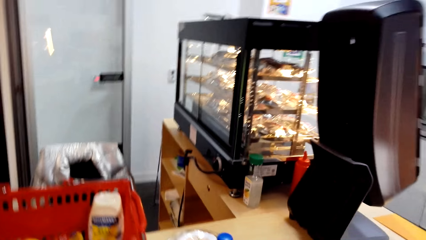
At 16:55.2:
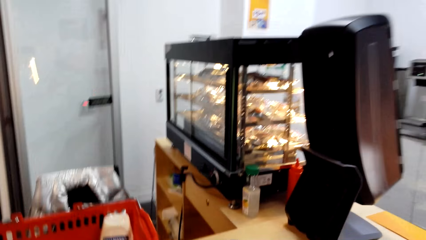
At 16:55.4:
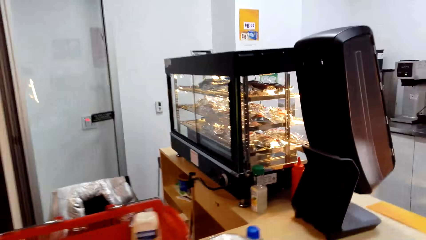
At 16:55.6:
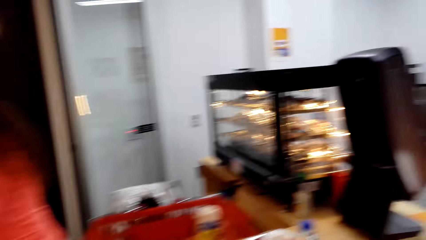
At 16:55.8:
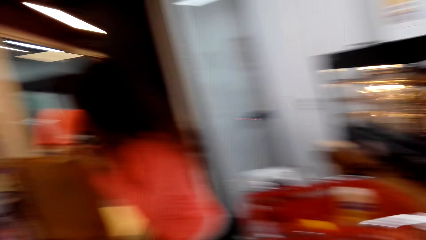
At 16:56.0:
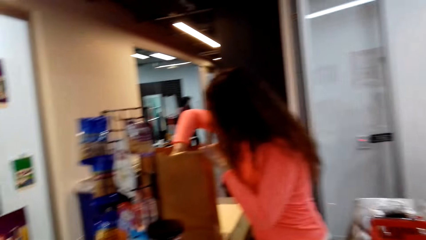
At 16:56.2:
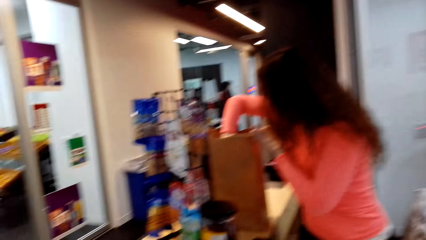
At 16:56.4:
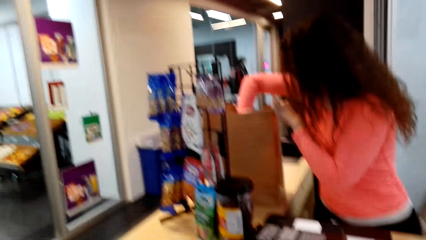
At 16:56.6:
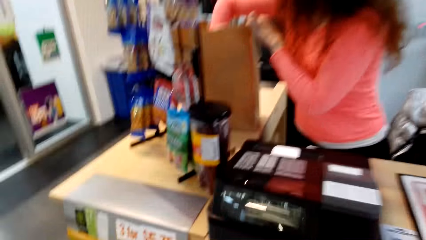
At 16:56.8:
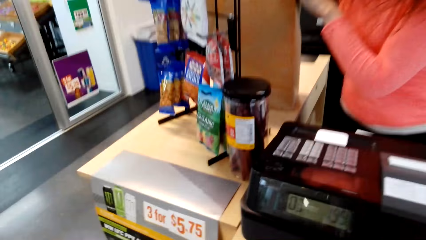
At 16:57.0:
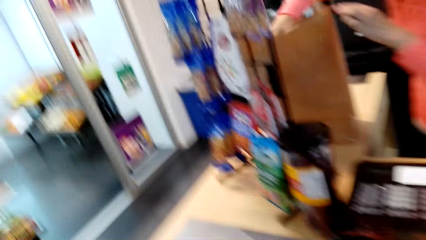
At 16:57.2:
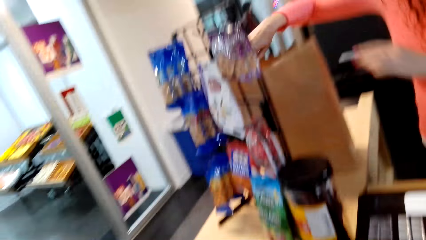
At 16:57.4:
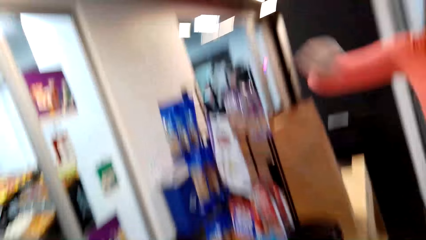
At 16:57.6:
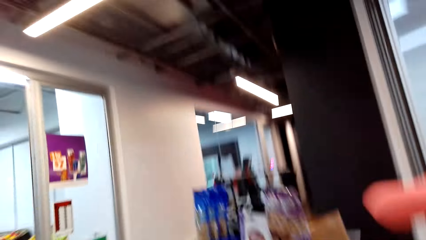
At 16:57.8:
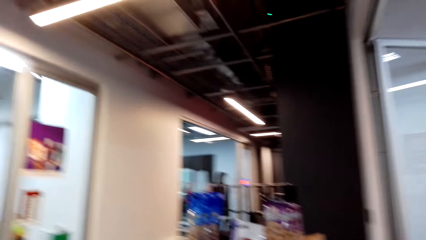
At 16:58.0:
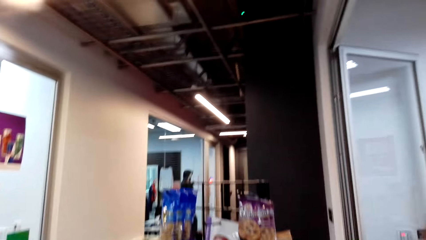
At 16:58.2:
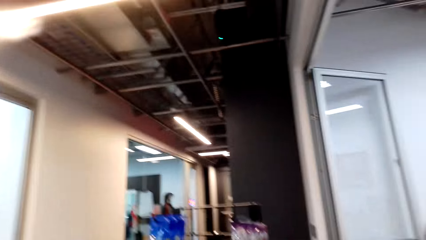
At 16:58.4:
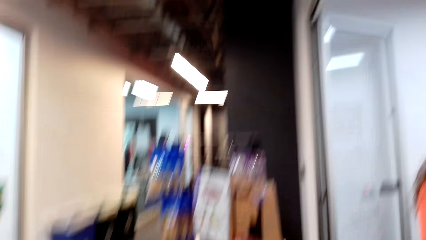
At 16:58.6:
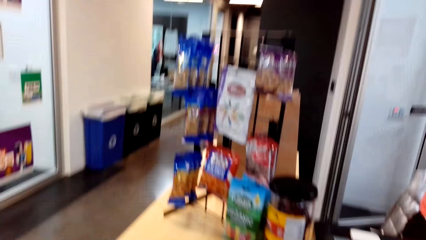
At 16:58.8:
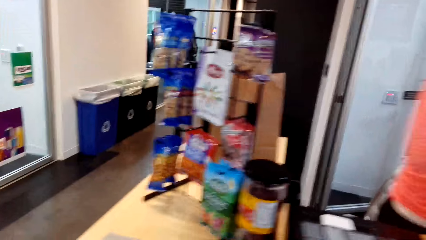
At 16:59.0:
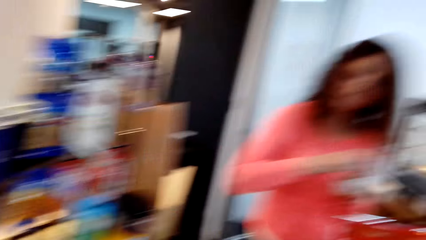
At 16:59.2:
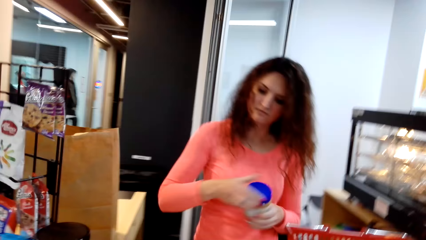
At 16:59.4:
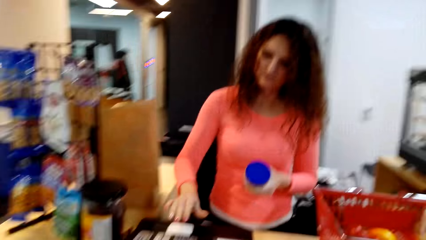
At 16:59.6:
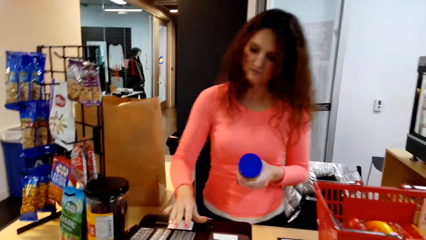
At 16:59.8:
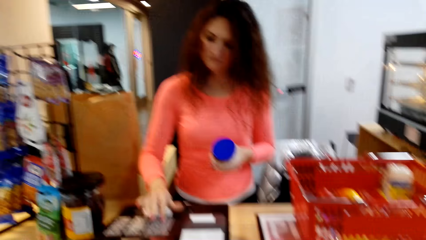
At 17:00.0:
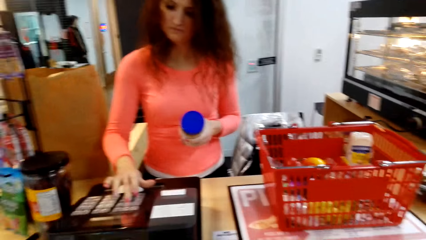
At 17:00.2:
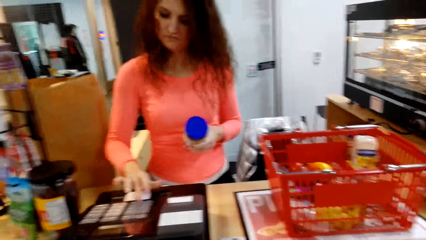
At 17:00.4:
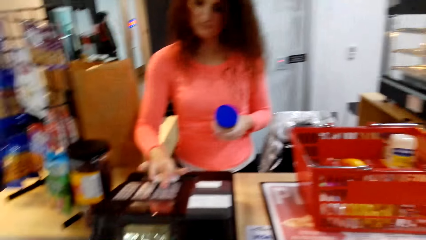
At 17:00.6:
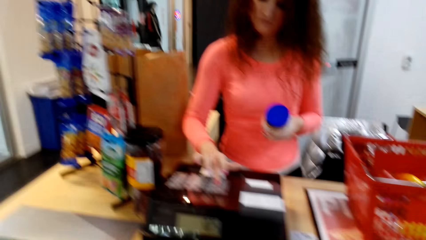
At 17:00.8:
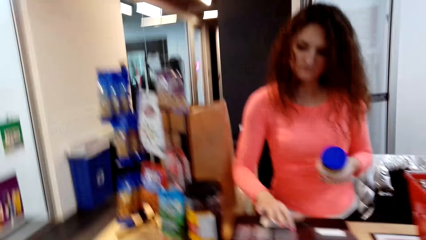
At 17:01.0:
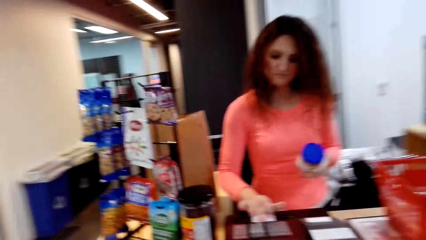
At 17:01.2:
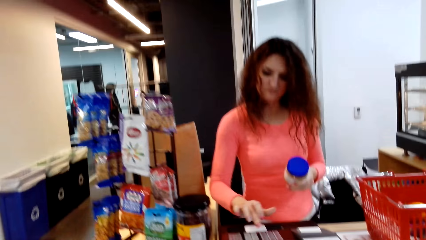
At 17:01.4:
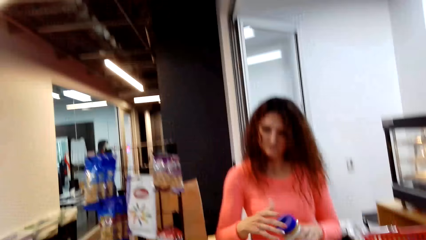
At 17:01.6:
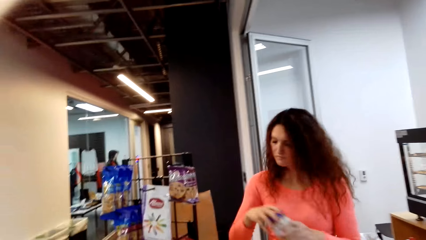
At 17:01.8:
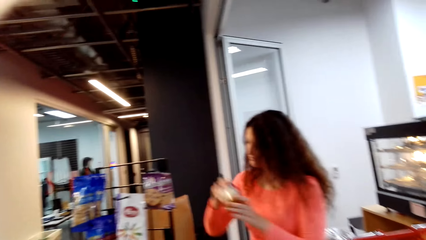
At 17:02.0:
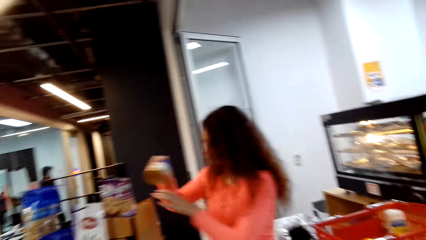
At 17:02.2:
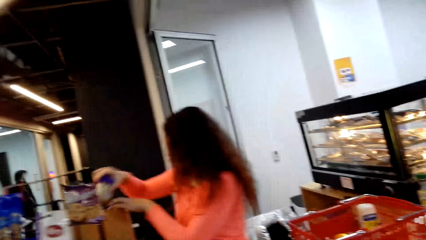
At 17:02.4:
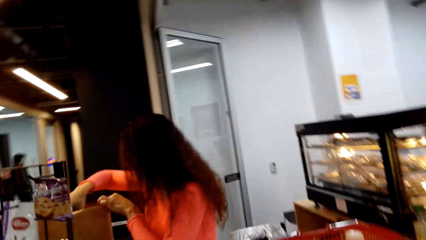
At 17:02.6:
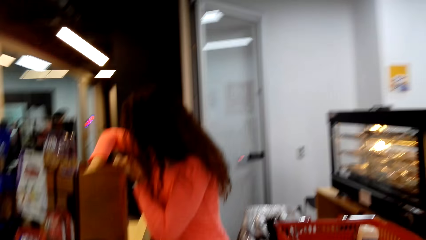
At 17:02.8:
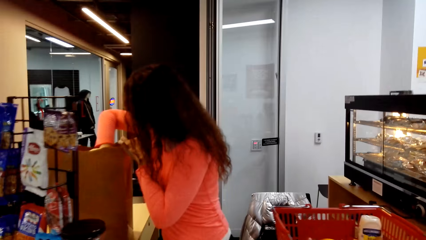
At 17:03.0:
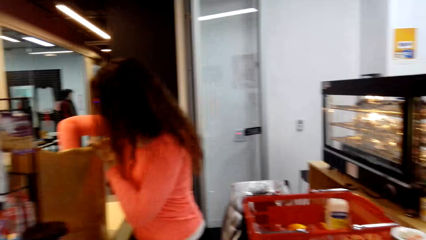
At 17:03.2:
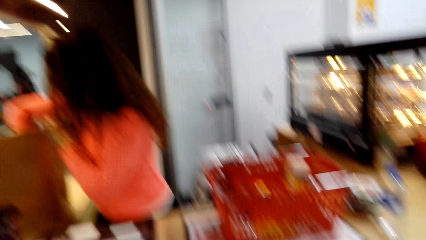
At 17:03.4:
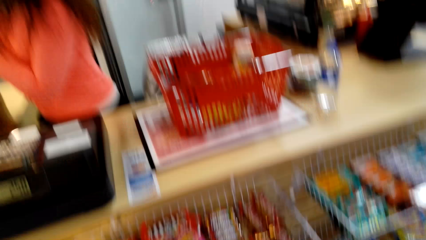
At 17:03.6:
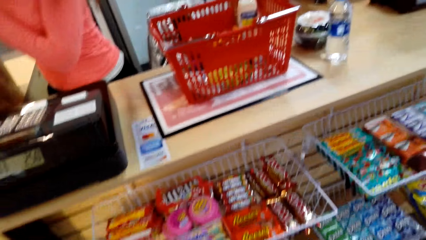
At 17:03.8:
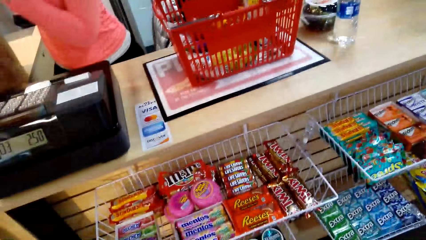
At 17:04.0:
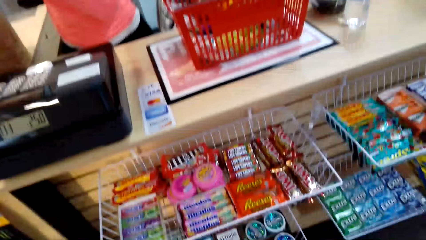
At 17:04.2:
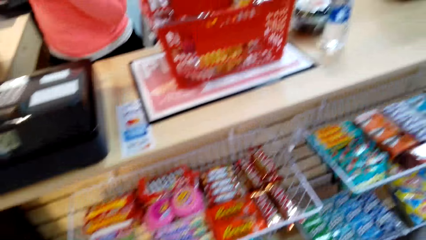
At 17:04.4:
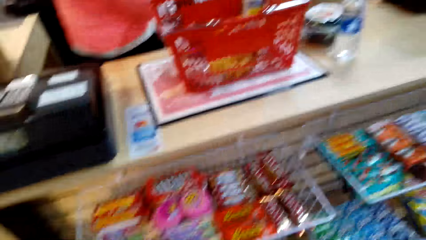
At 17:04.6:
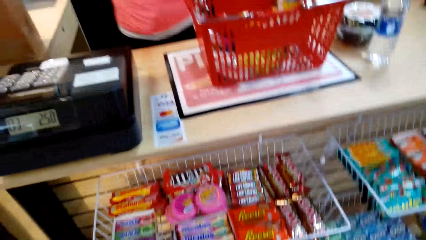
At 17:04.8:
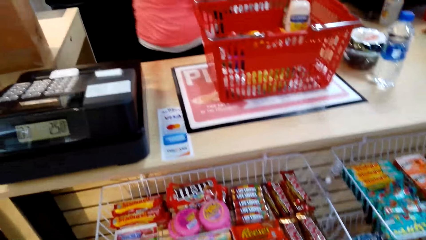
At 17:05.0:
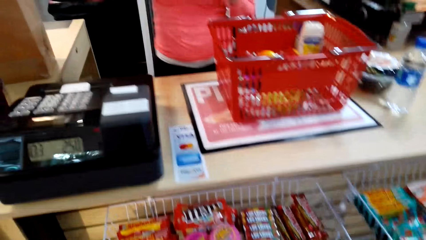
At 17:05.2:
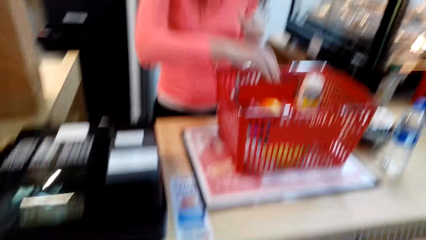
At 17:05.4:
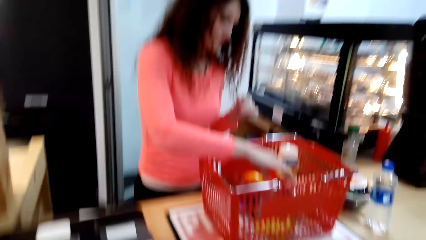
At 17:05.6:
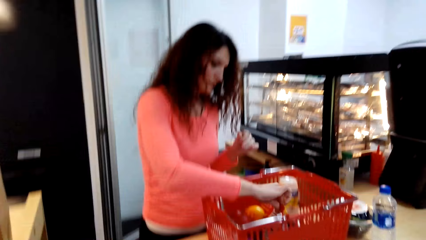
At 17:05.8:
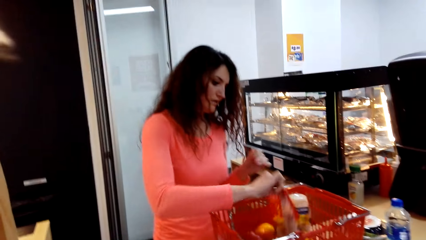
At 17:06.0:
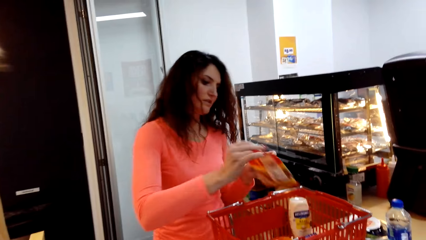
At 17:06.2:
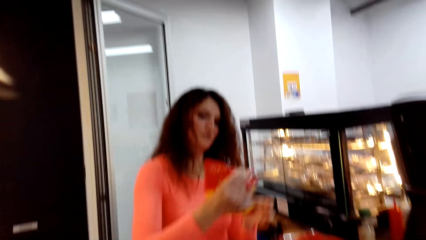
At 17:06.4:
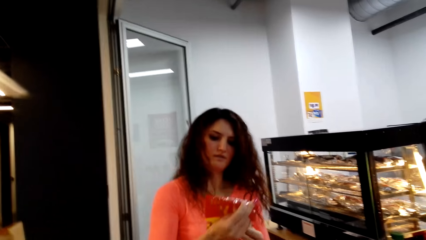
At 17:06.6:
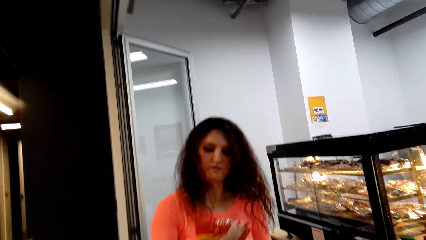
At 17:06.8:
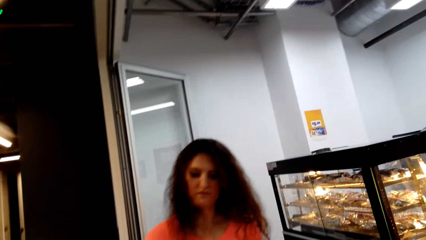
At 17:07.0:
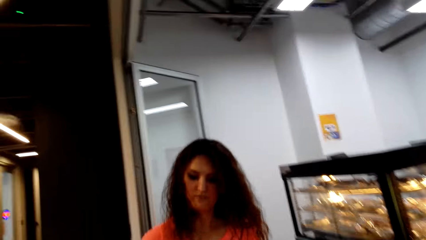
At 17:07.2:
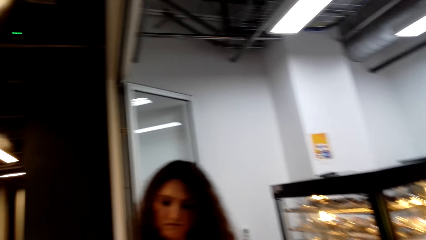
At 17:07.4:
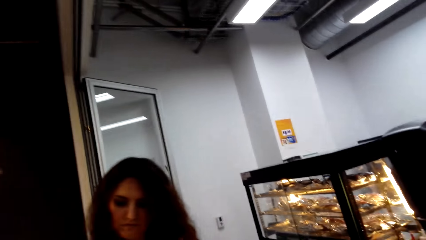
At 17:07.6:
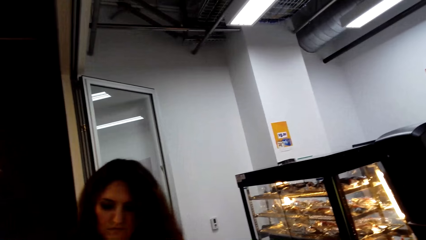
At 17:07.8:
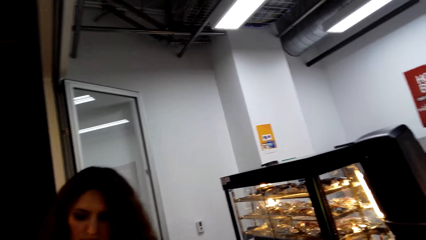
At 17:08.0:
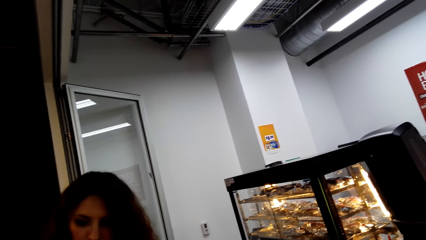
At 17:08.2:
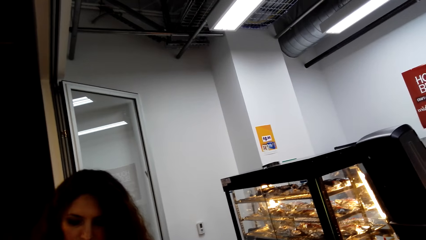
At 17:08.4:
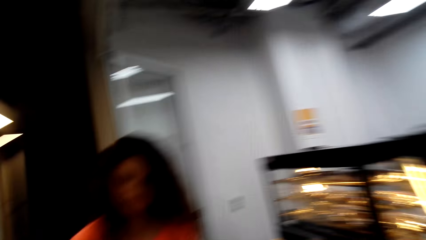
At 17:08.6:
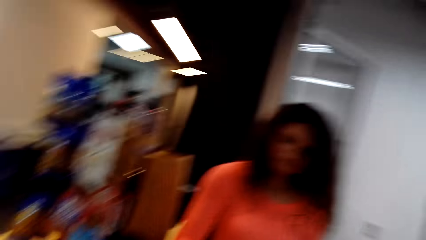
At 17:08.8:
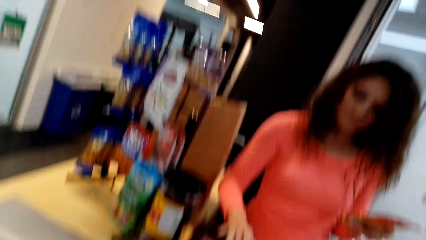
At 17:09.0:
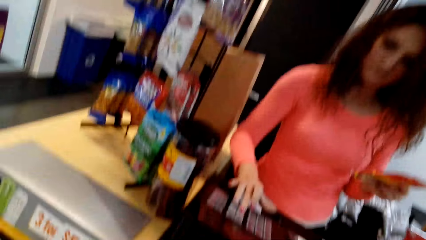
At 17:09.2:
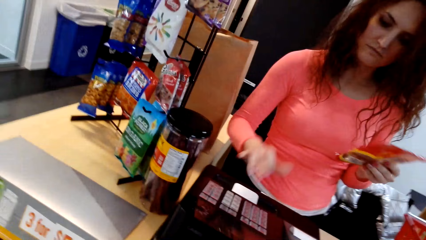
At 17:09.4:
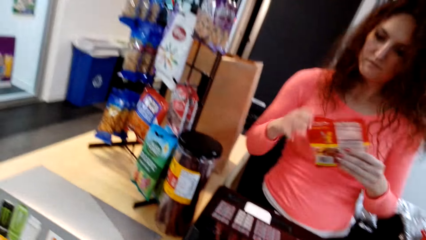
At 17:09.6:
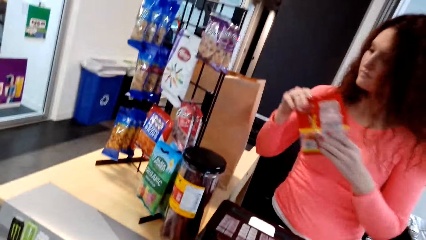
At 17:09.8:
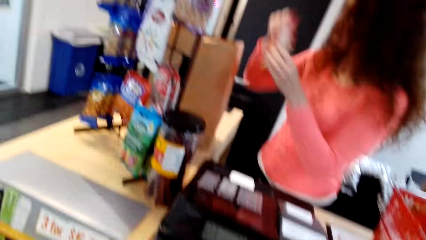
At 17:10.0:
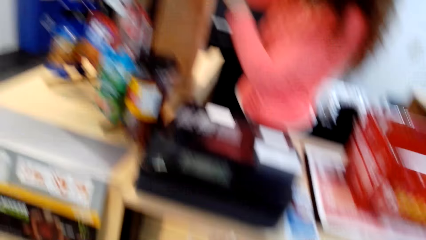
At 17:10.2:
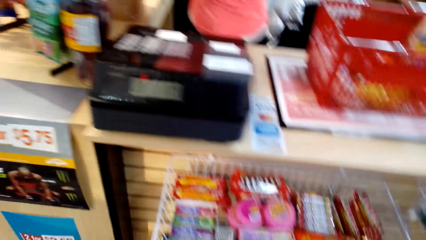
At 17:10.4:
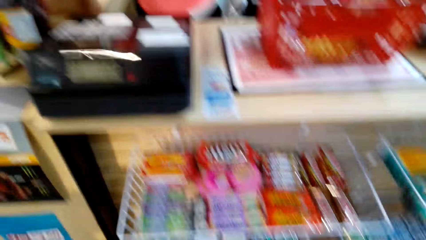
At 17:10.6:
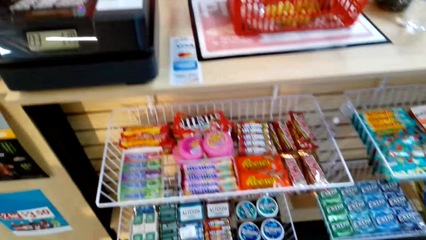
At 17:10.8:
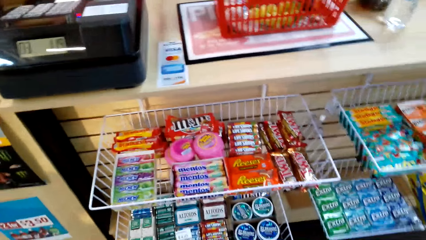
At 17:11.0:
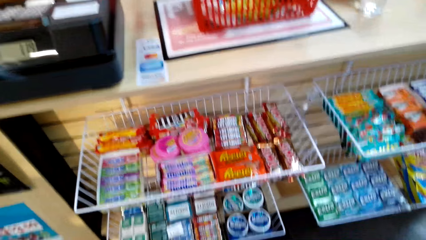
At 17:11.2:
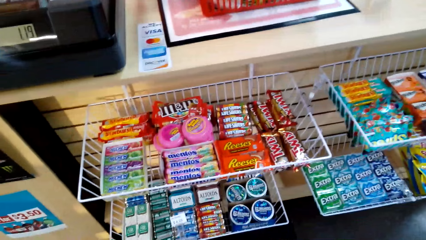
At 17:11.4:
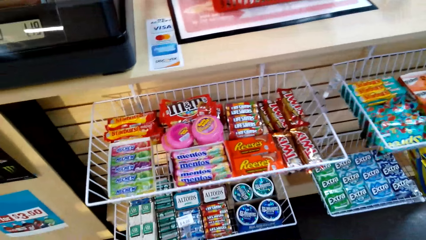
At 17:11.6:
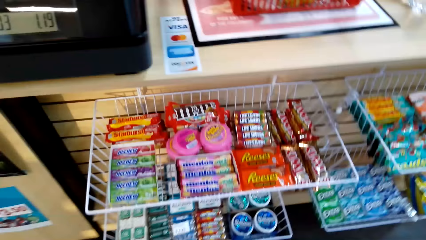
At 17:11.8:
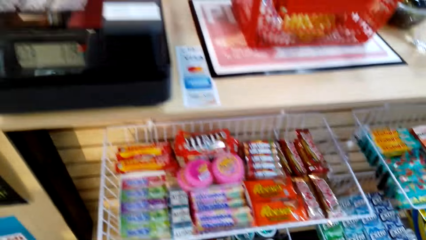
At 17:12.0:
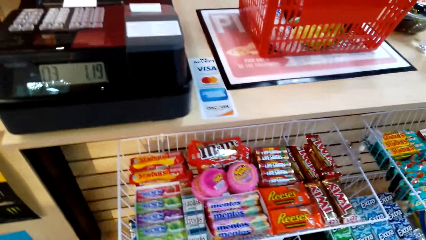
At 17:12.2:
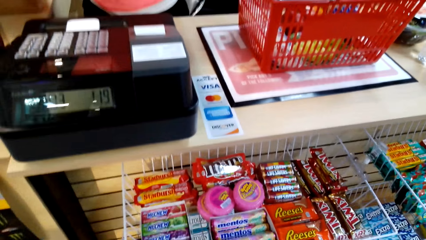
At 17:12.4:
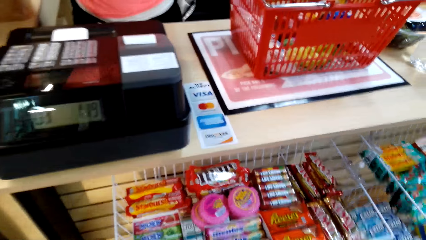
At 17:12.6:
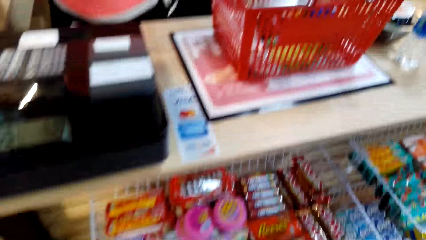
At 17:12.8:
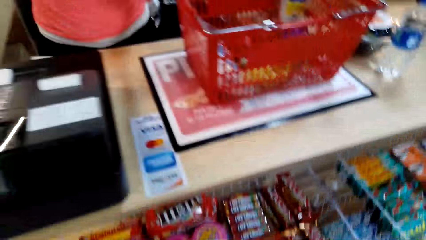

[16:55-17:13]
The cashier puts the mustard bottle in a bag. The camera wearer looks around. The cashier picks peanut butter or butter nut from the basket, presses on a machine, scans the butter nut and puts the peanut butter in a bag. The camera wearer looks at the candy. The cashier picks a red packet and scans the red packet. The camera wearer looks at the cashier. The cashier puts the red packet in a bag. The camera wearer looks at the candy.
